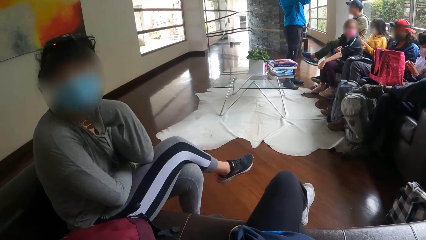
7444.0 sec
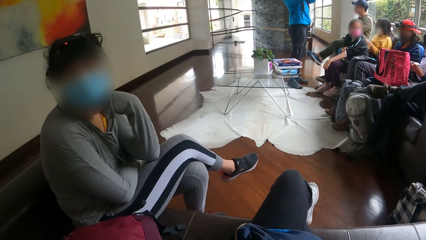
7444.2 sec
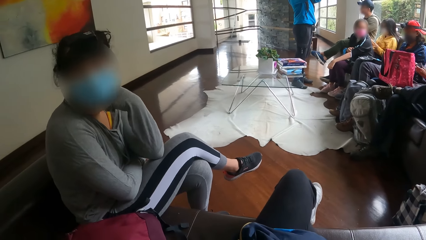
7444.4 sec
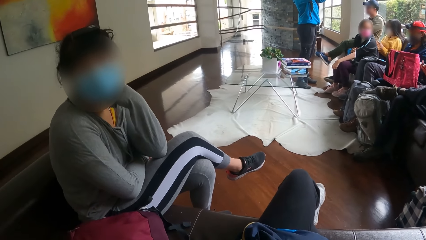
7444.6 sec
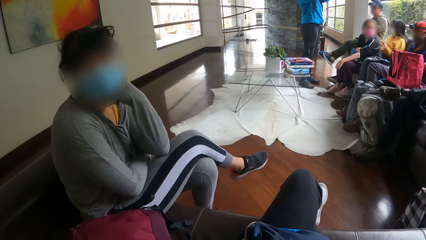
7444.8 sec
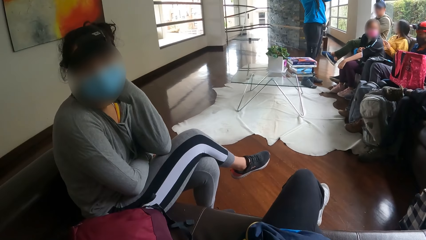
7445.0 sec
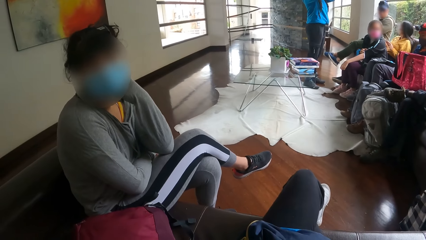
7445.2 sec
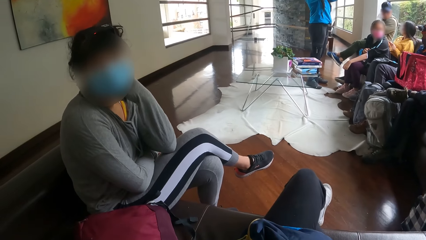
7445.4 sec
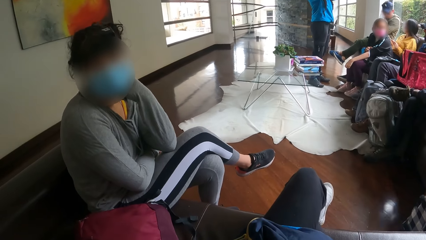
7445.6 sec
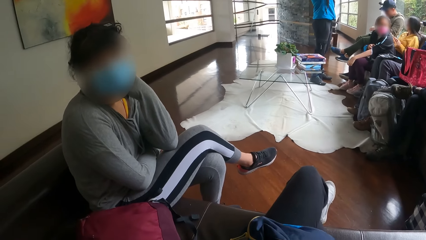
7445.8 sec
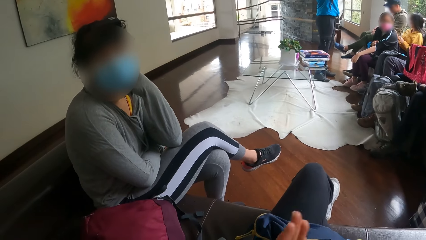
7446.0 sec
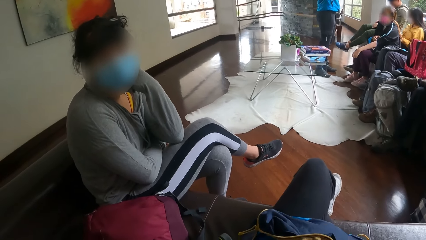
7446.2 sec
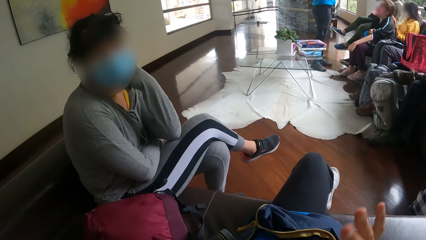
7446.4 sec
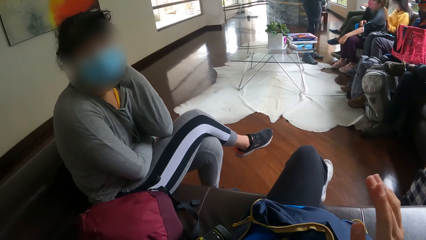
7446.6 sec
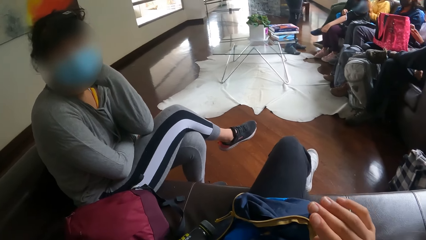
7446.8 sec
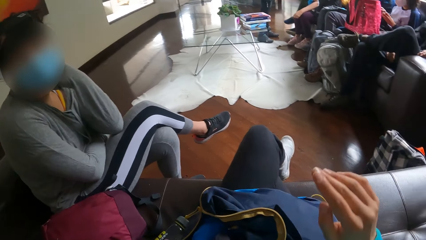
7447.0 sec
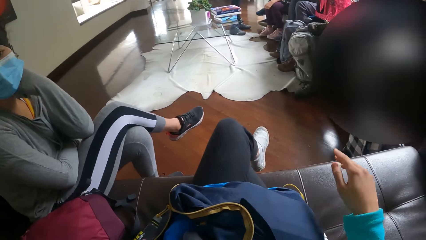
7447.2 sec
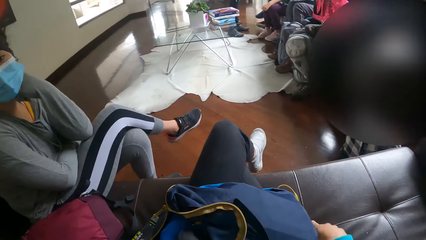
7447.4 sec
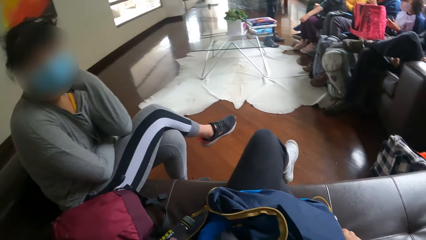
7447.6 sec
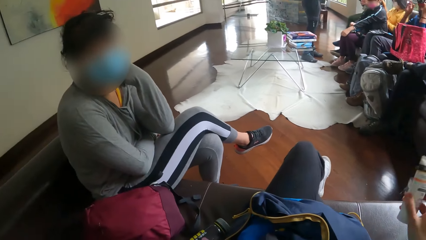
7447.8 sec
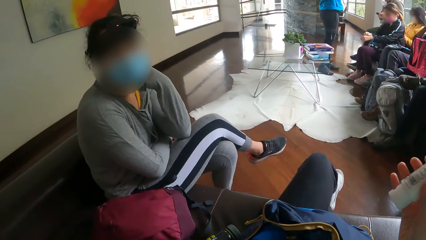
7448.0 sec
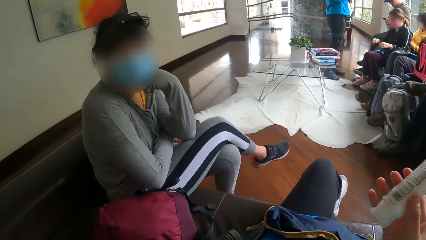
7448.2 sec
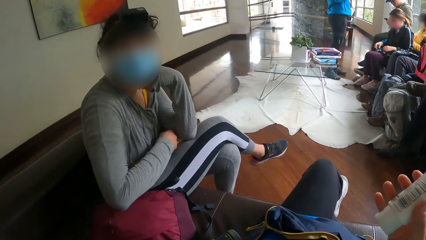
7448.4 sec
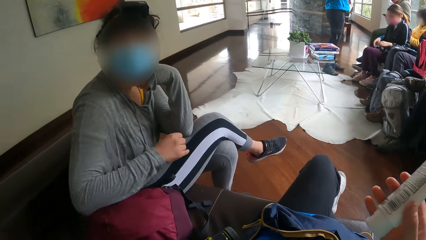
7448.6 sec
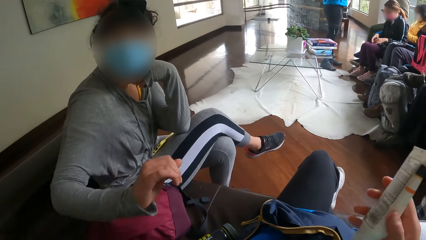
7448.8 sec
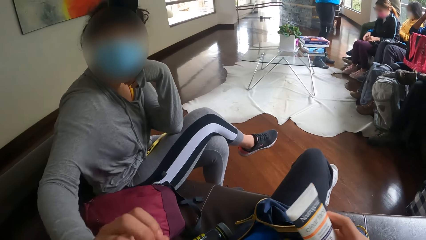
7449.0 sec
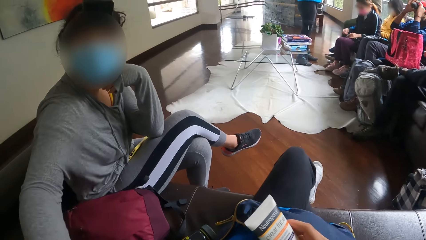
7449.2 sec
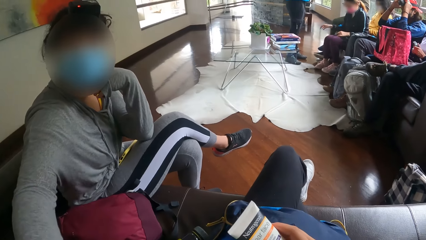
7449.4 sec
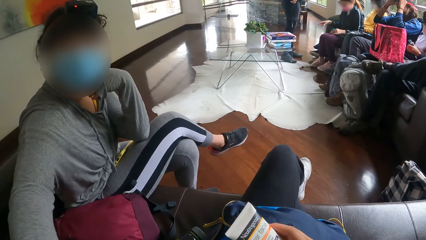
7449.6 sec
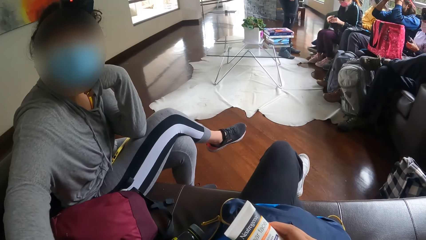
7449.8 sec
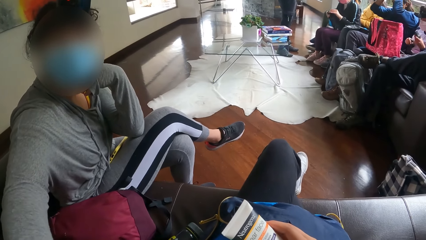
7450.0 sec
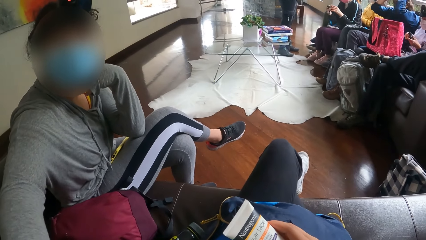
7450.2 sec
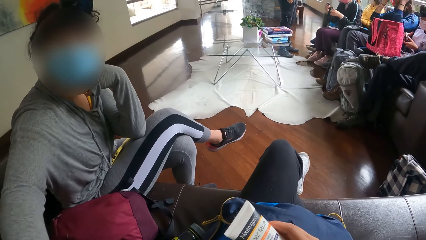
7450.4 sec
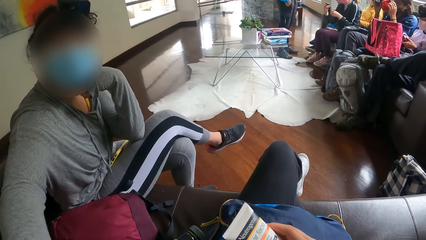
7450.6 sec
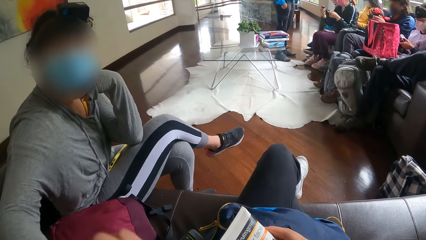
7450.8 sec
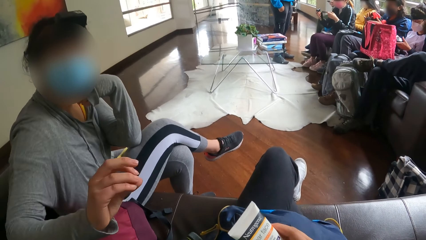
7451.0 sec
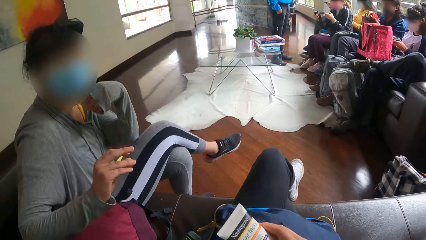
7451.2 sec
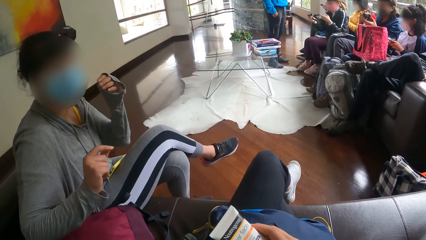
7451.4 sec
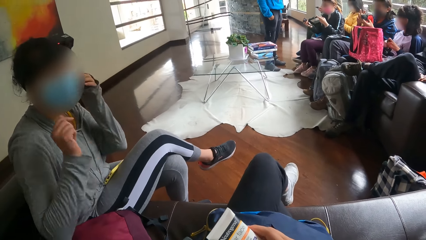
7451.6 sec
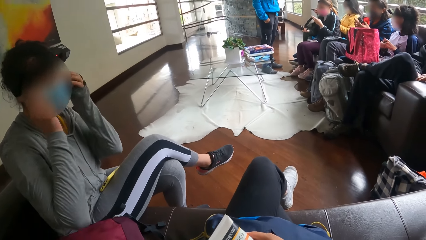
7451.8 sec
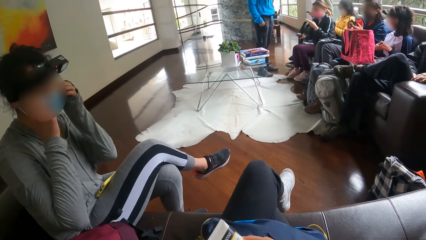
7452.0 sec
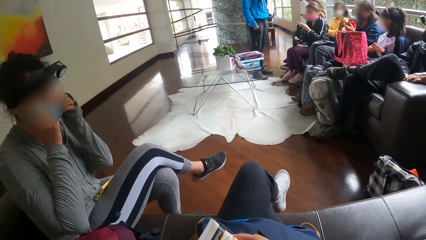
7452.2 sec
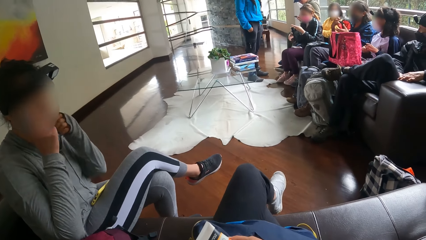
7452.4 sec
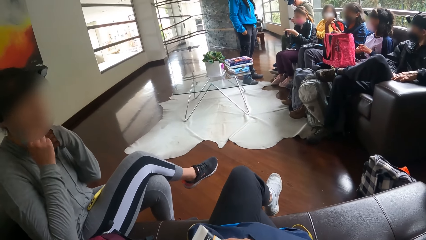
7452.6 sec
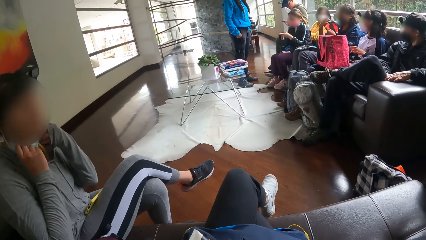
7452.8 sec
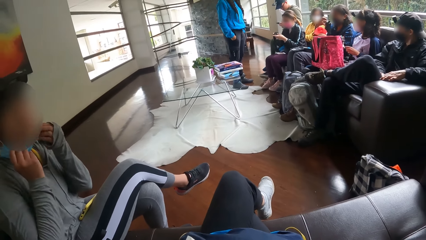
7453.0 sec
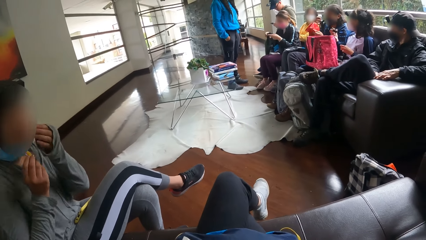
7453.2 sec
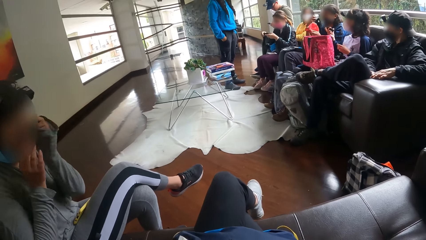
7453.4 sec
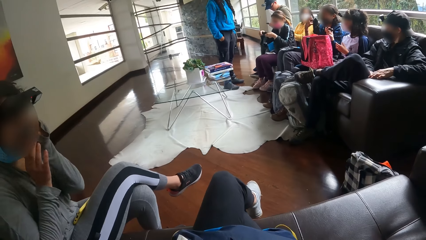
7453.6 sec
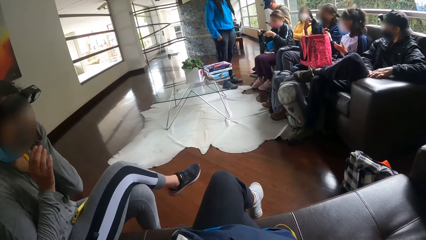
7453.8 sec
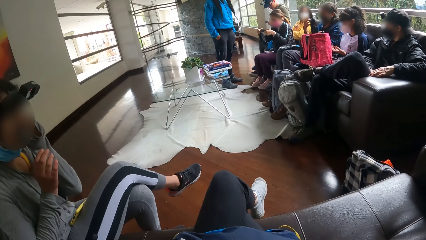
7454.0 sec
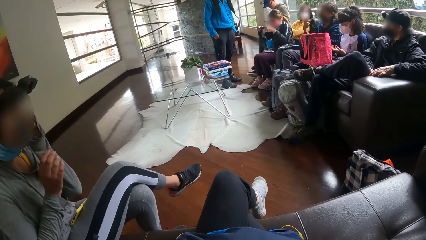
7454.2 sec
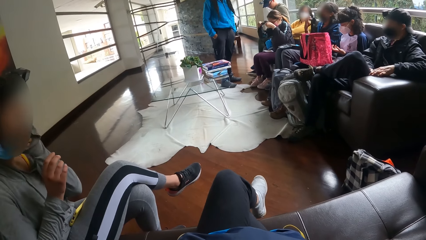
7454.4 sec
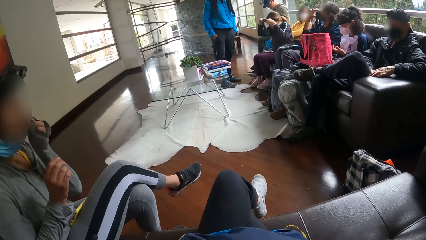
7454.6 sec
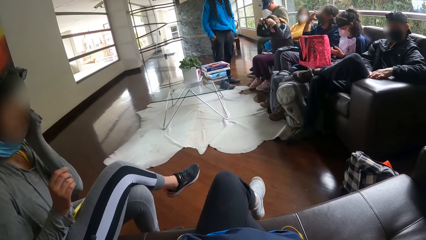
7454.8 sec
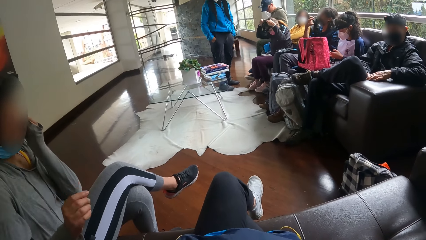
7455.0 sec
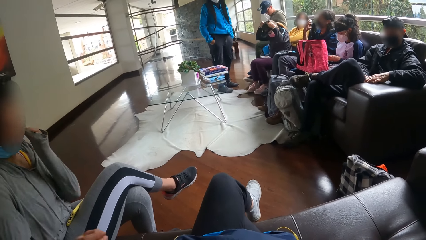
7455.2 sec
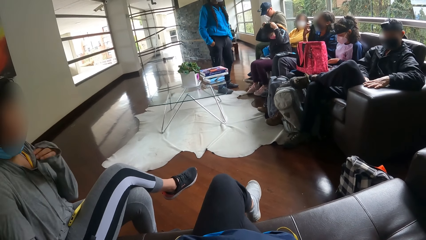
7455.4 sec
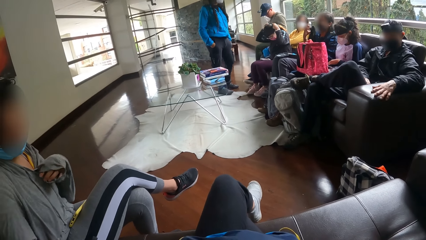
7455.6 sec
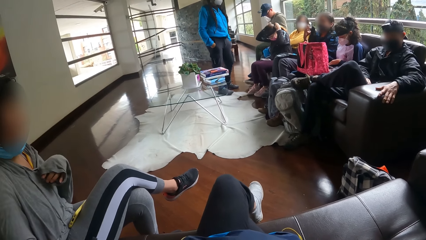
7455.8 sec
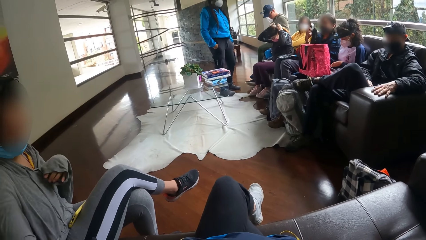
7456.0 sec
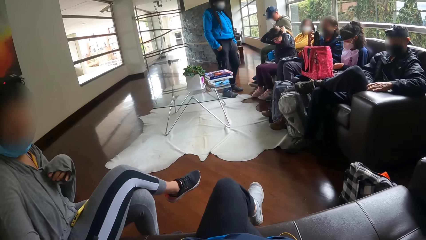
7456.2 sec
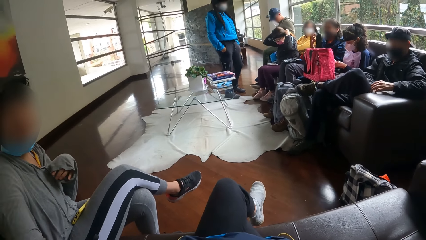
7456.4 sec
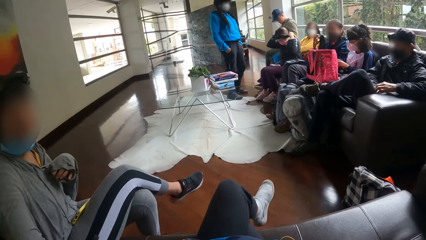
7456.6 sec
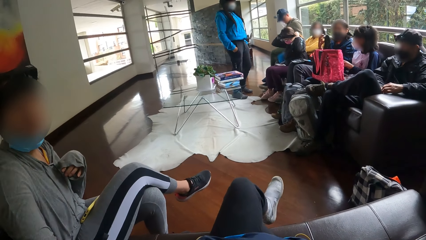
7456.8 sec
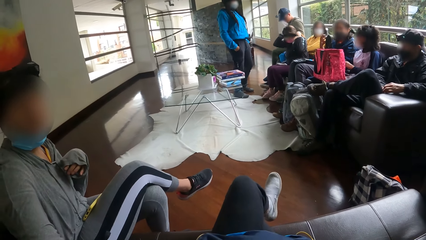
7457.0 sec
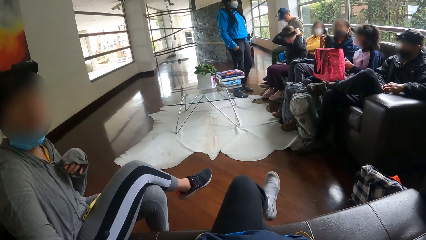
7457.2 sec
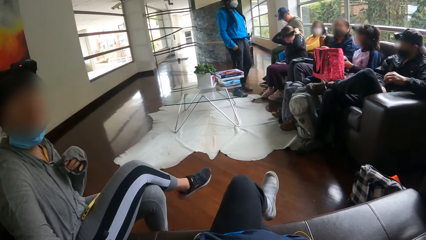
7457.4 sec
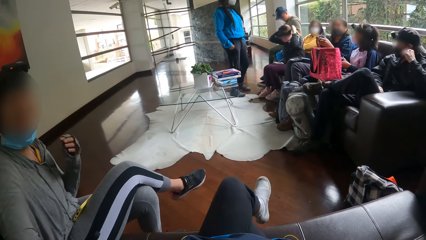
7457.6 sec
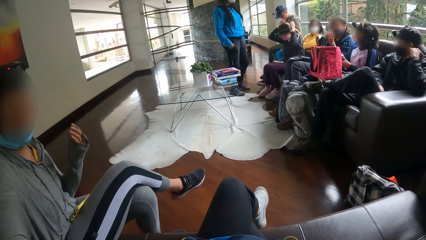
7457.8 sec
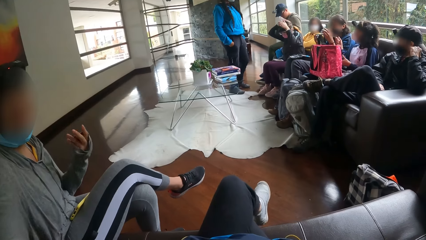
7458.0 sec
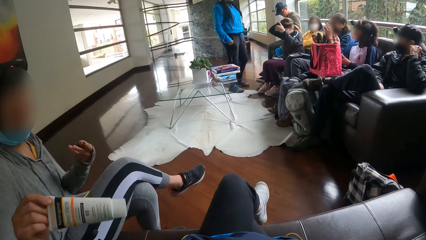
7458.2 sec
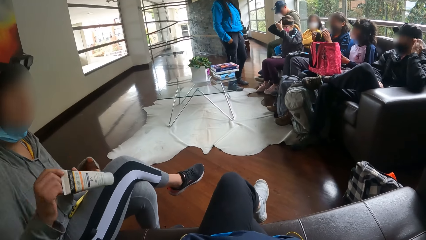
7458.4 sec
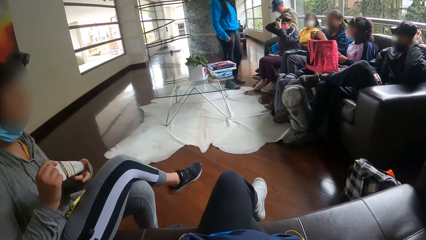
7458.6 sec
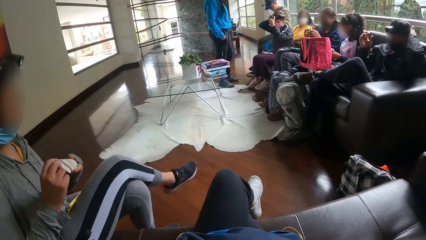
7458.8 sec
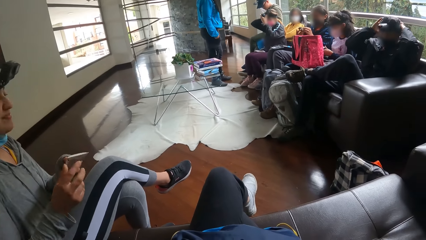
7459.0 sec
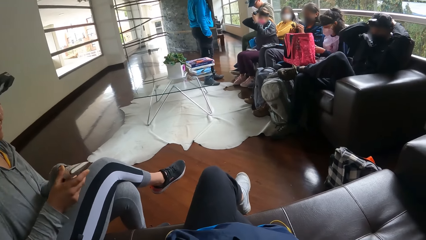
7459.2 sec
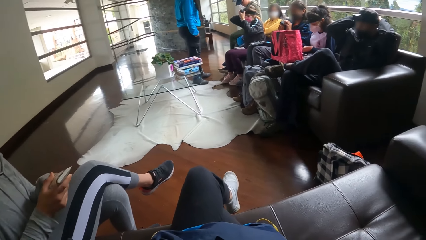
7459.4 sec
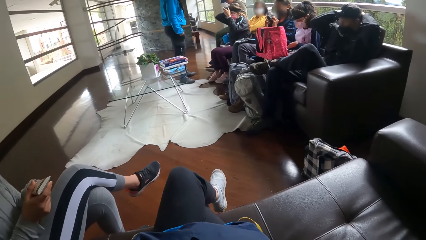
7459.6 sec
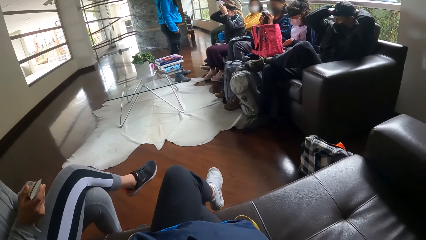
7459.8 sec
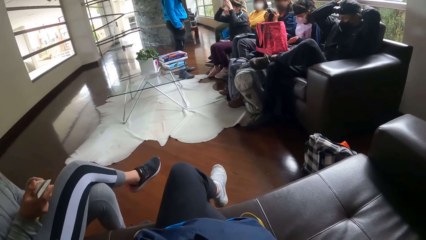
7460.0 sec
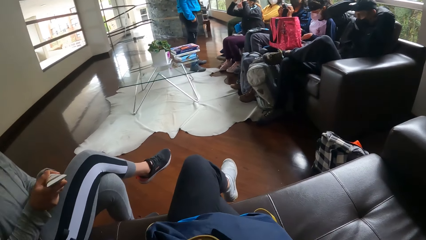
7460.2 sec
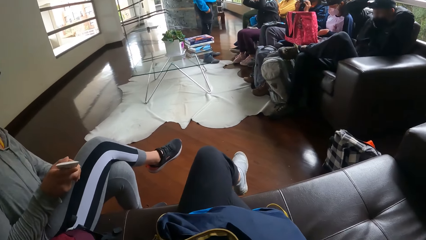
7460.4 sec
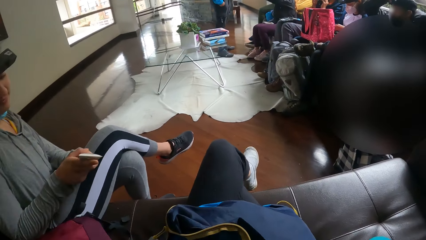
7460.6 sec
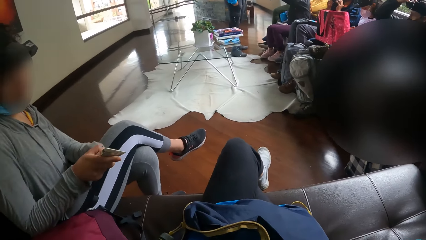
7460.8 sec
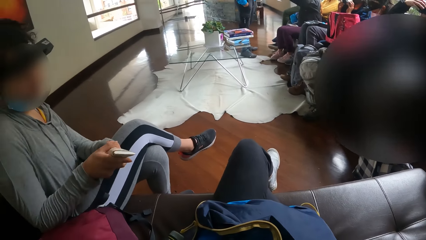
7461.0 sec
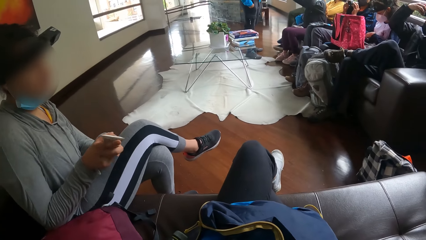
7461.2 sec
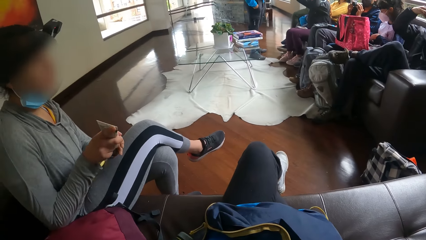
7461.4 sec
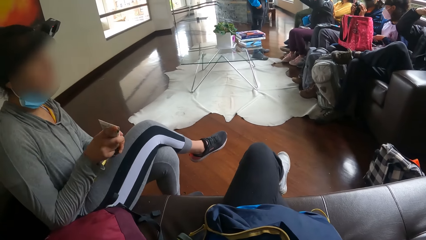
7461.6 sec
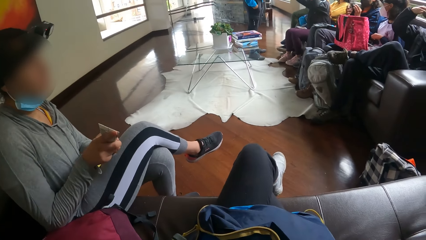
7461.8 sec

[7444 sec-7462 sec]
The woman rests her left hand on her chin. The camera wearer rubs her hands against each other. She picks the cream tube from the sofa with her right hand. The woman stretches her hand and touches the camera wearer's top with her right hand. The woman removes a mask from her face with both hands, wipes her face with her right hand, and collects the cream tube from the camera wearer with her right hand. The woman opens the bottle.
